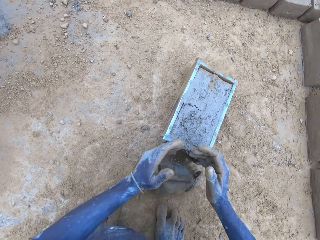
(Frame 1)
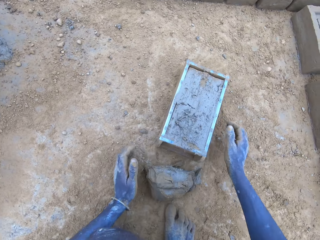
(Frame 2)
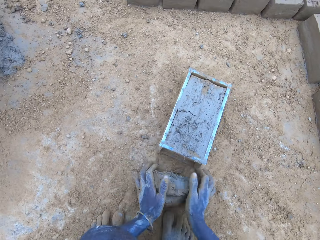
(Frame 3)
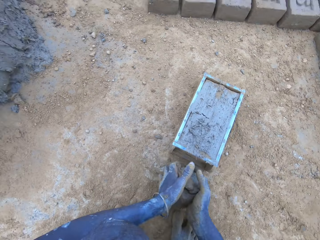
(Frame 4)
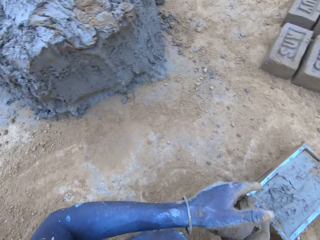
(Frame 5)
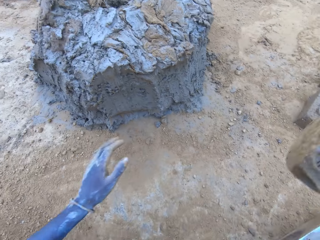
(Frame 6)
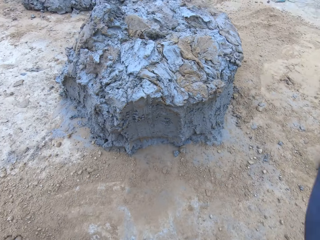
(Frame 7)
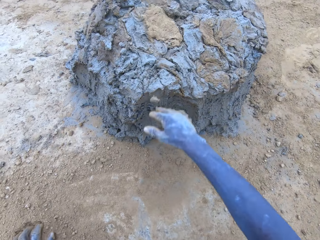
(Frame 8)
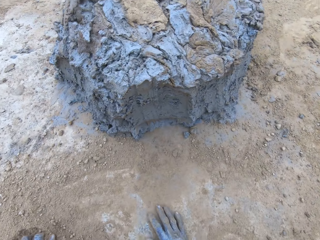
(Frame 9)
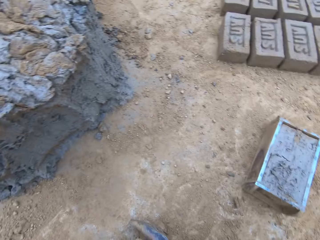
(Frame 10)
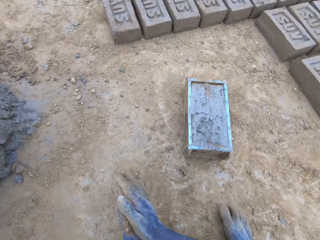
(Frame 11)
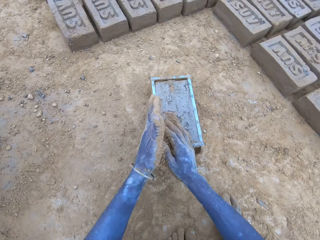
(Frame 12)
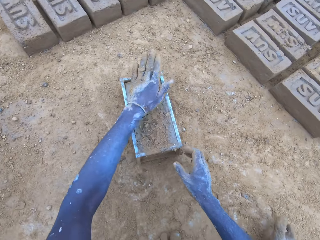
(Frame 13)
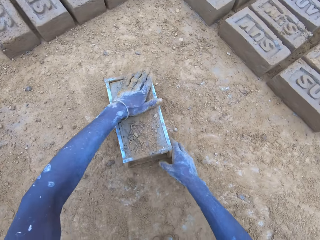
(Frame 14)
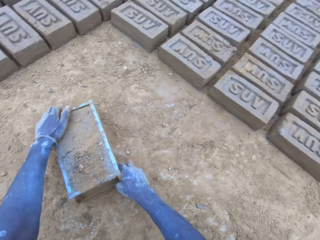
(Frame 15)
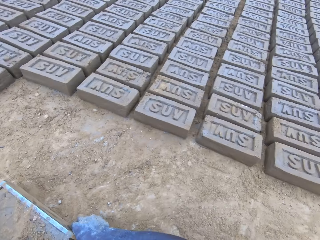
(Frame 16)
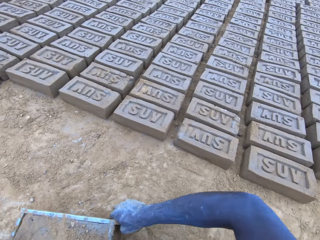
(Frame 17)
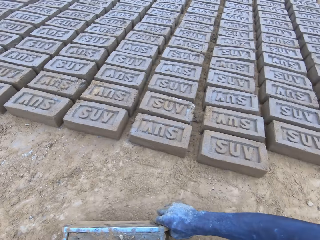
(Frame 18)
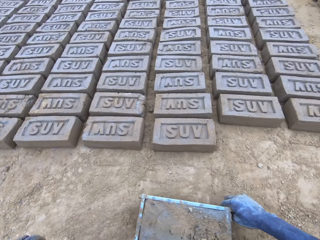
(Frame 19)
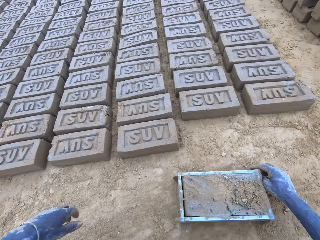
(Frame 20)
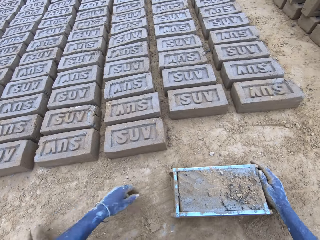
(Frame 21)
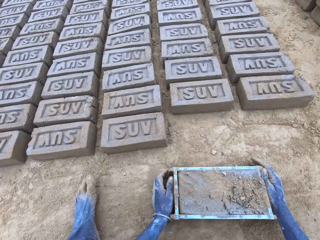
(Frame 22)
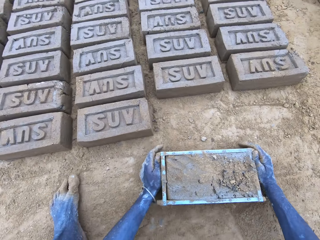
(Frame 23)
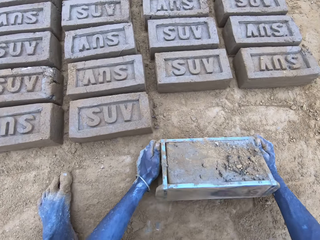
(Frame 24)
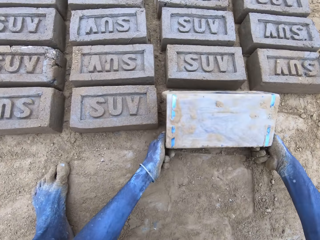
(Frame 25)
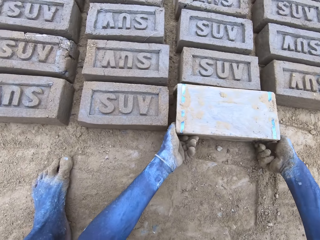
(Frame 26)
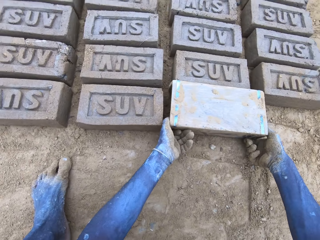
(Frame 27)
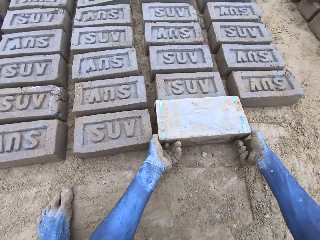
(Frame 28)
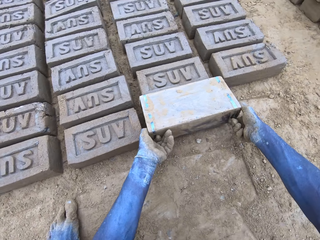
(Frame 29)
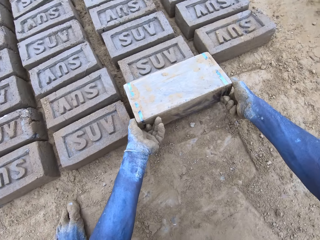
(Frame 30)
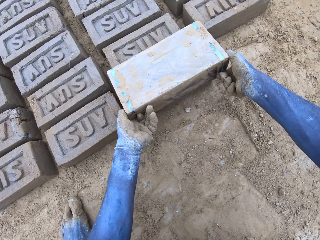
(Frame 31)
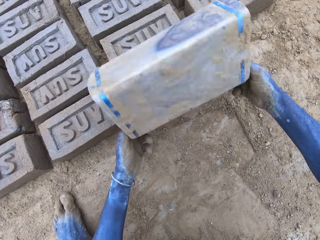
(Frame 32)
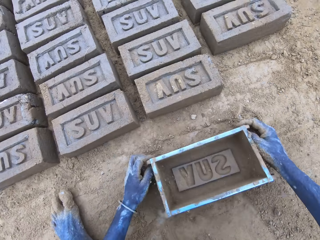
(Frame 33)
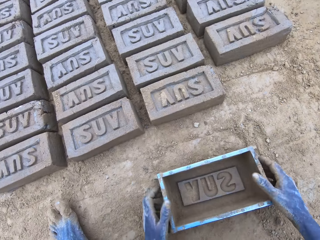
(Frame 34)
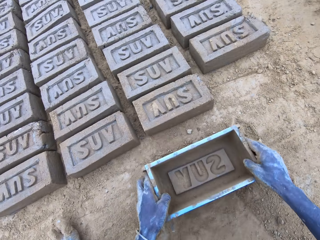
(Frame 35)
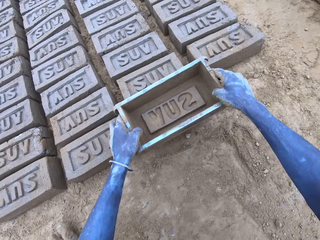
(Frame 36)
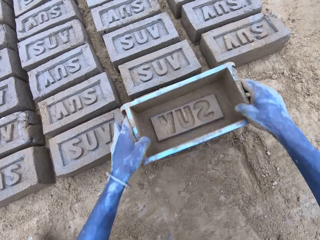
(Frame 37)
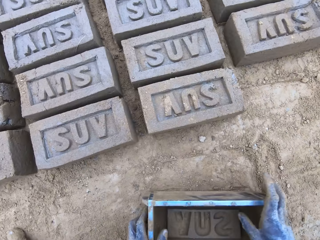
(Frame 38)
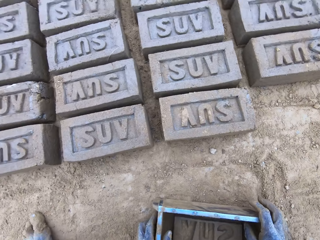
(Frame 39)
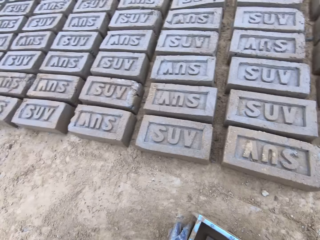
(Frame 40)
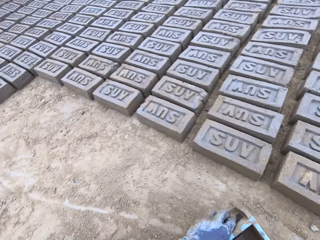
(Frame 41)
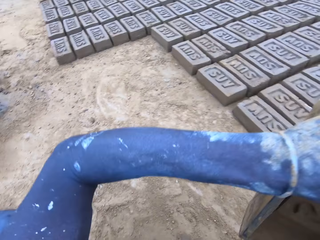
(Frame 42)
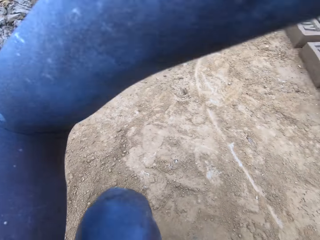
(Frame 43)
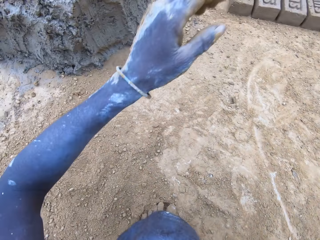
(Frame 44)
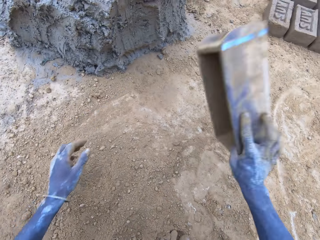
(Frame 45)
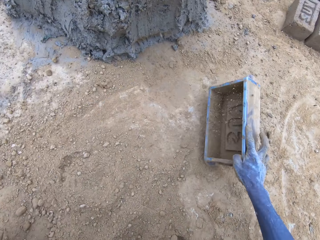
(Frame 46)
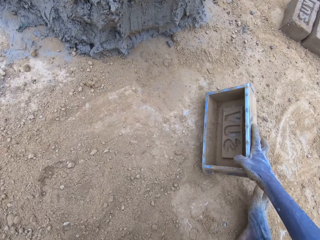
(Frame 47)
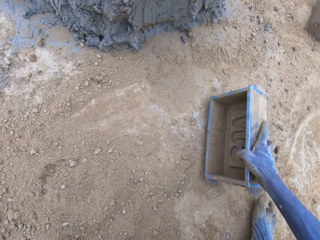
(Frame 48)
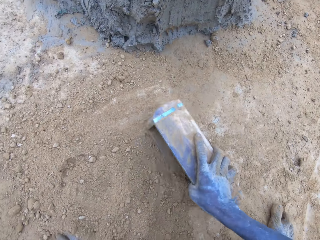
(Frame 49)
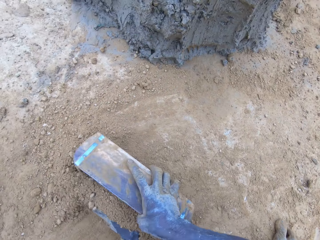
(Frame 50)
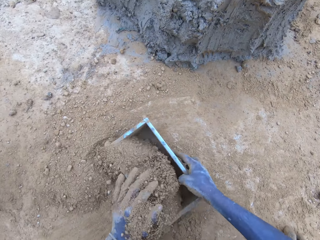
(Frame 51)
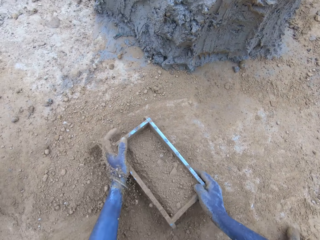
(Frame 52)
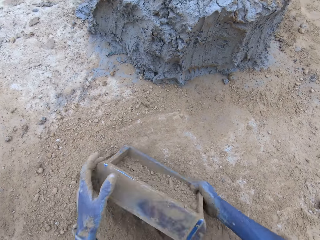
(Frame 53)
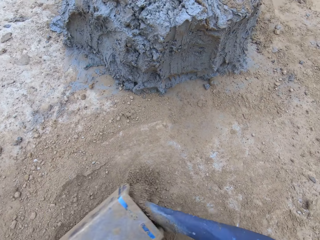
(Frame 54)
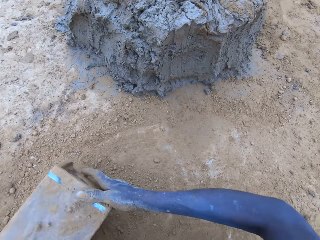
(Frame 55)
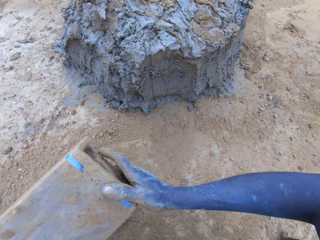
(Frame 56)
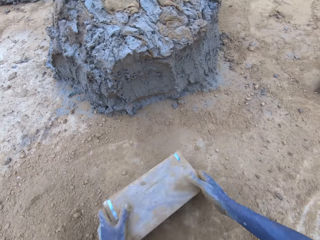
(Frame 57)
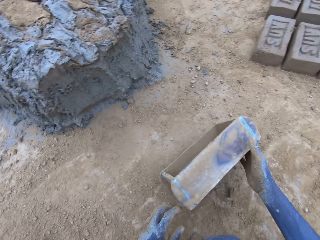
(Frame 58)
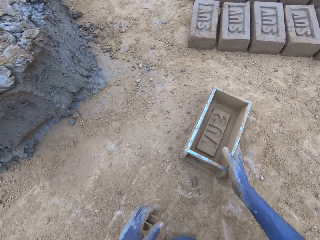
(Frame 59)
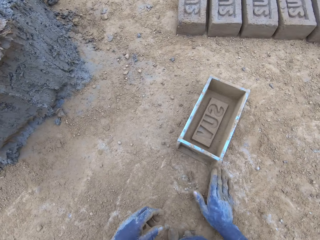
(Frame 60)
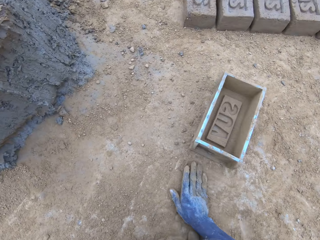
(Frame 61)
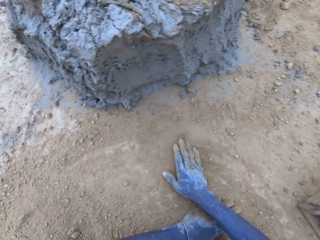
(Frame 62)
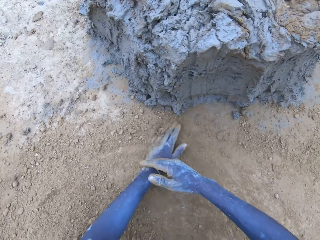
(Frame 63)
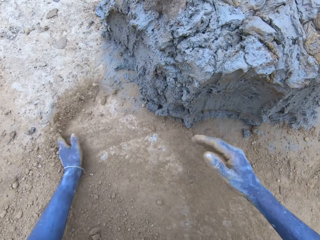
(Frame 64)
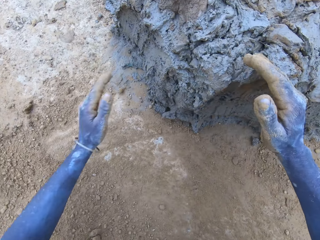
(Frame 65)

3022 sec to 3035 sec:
The camera wearer scoops the excess mud on the brickmould. They throw the mud on the pile of mud. They pour the mud in the brickmould on the ground. They put soil in the brickmould. They pour the soil from the brickmould.

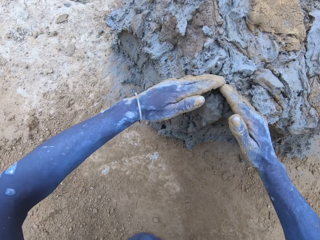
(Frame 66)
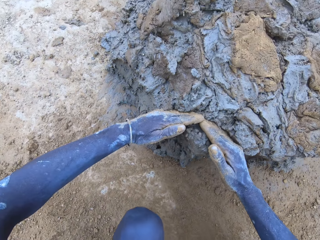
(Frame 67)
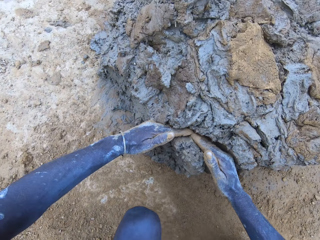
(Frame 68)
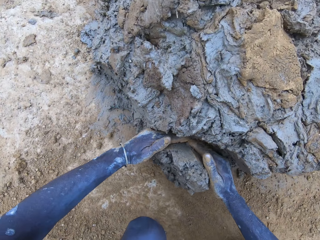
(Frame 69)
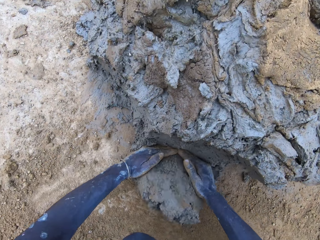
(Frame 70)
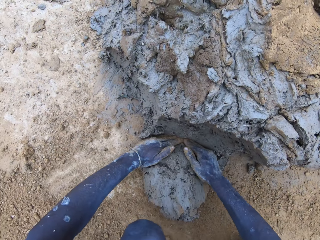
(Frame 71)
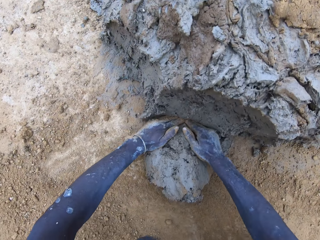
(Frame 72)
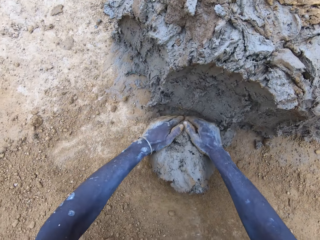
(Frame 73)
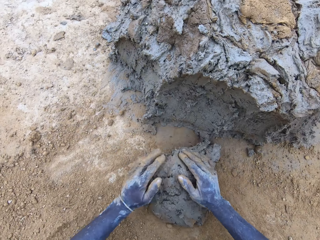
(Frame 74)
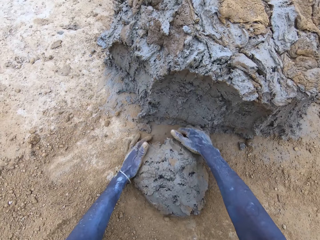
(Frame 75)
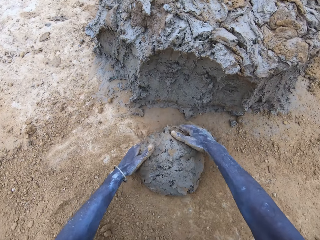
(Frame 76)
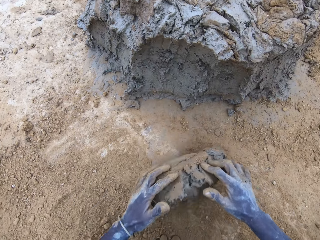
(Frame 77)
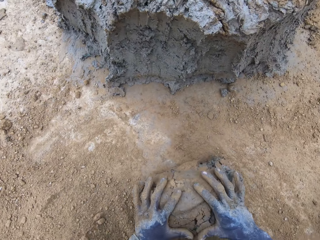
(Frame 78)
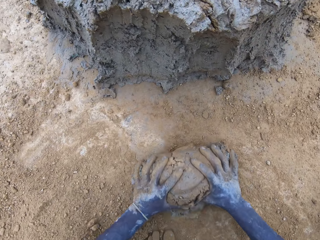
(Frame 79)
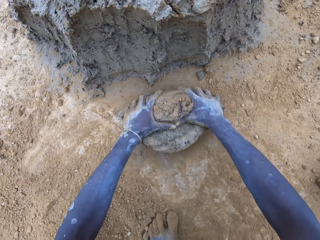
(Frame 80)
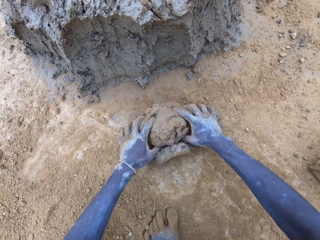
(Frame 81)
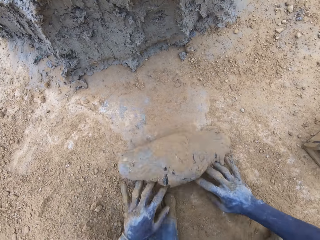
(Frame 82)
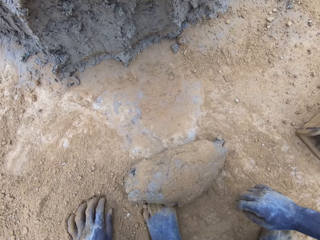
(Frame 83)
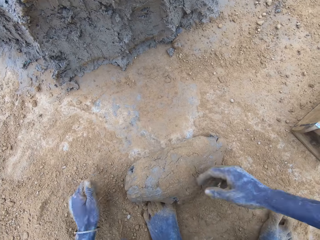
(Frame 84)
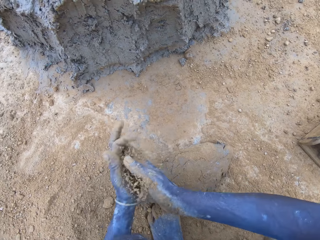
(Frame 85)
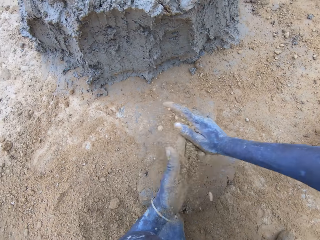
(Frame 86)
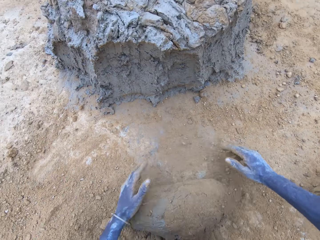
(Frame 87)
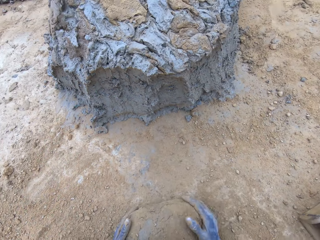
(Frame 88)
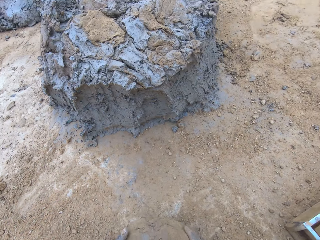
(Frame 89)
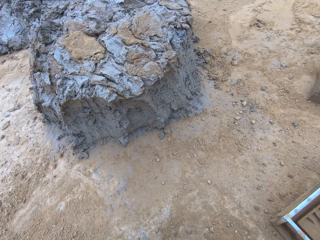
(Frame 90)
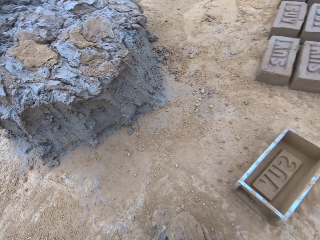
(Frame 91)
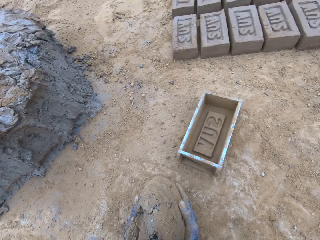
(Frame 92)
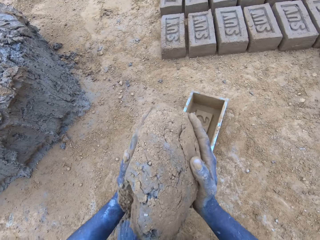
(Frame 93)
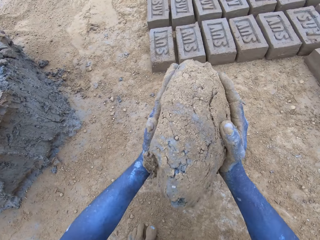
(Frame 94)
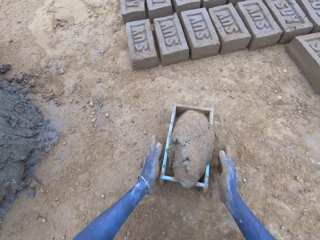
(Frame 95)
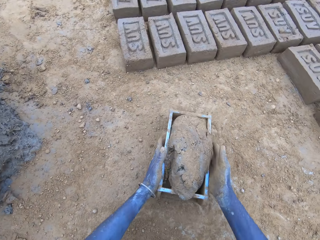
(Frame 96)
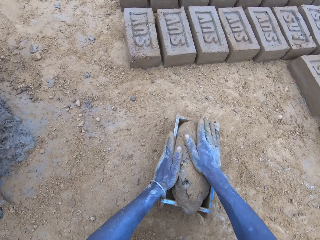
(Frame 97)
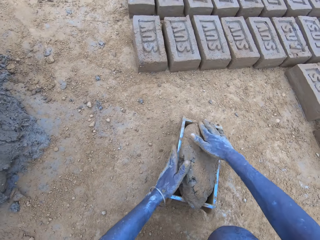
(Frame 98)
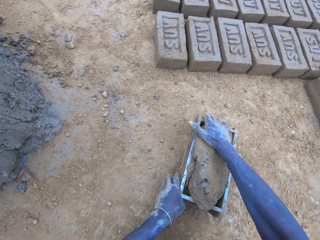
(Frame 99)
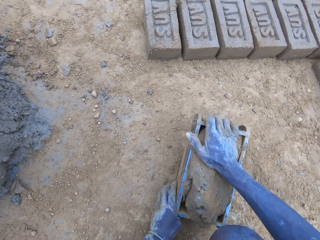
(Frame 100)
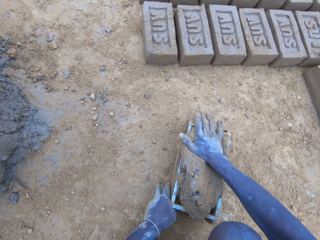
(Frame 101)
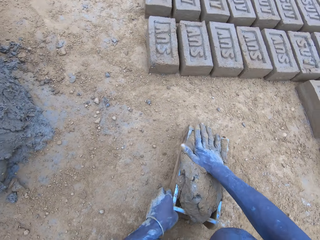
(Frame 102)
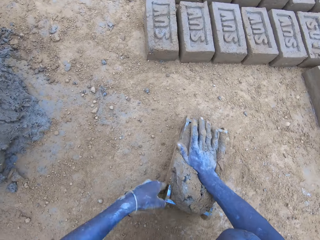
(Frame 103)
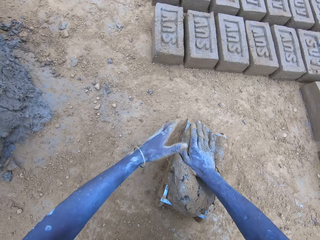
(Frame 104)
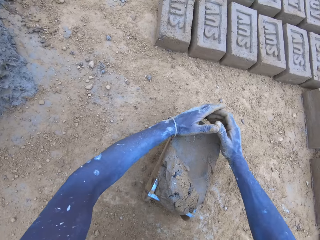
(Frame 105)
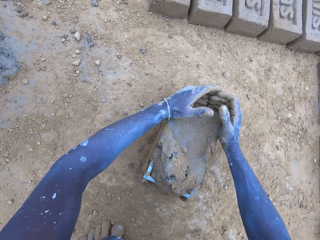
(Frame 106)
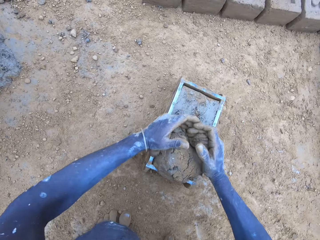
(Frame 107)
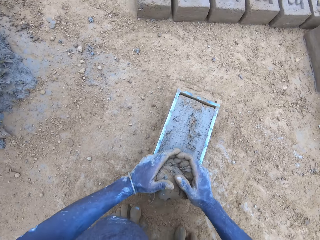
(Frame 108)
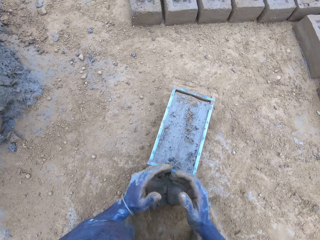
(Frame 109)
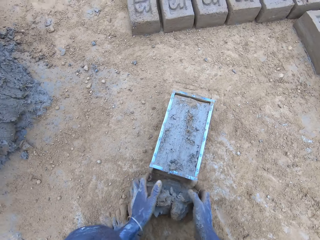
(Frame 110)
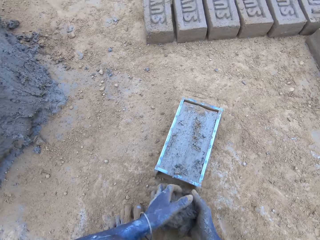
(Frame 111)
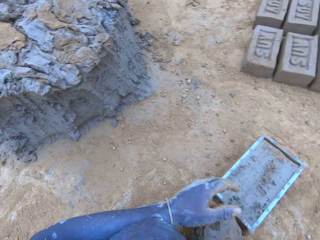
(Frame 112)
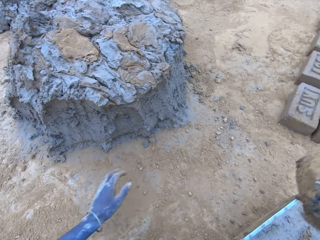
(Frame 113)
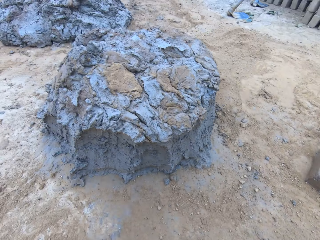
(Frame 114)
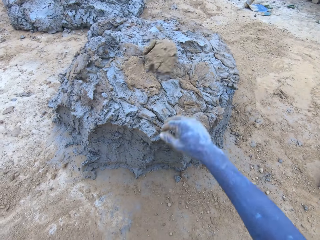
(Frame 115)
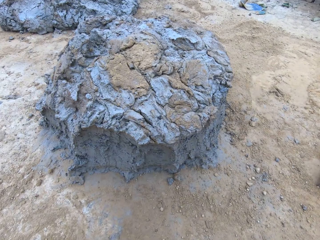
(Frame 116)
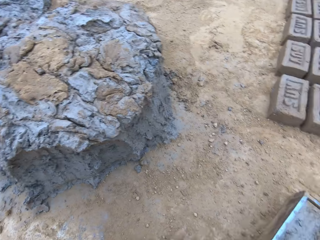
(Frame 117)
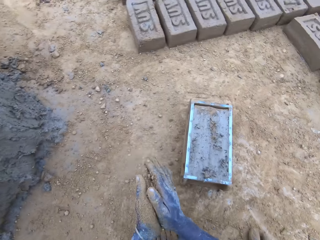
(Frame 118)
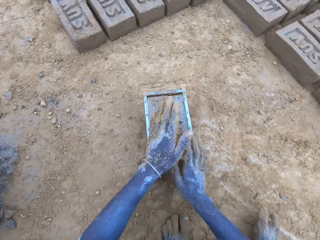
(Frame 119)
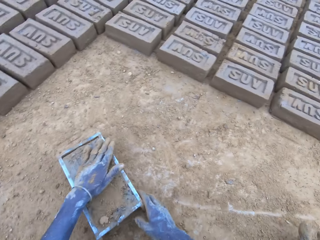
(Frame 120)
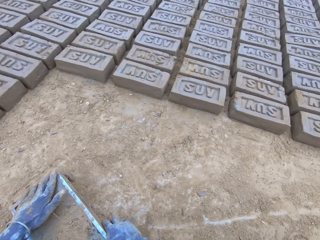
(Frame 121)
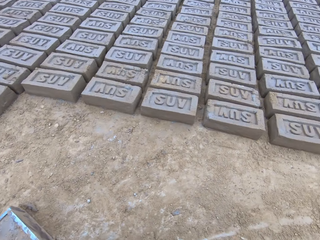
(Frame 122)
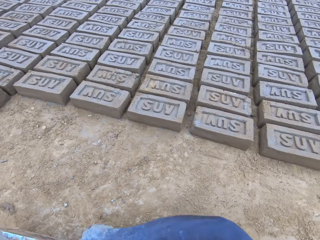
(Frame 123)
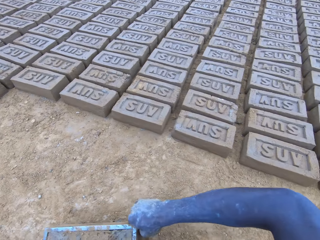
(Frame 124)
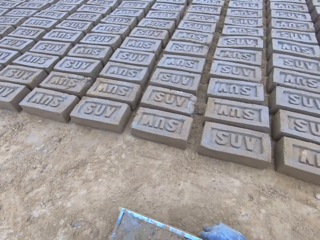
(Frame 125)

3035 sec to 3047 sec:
The camera wearer scoops mud. They put the mud in the brickmould. They scoop the excess mud on the brickmould. They throw the mud on the pile of mud.
